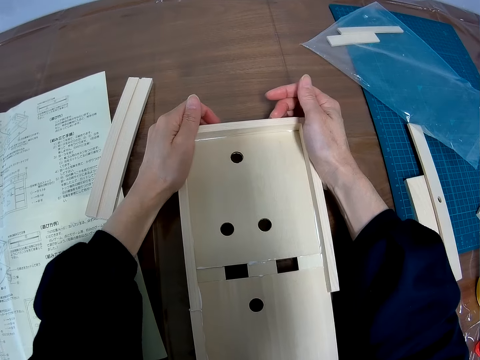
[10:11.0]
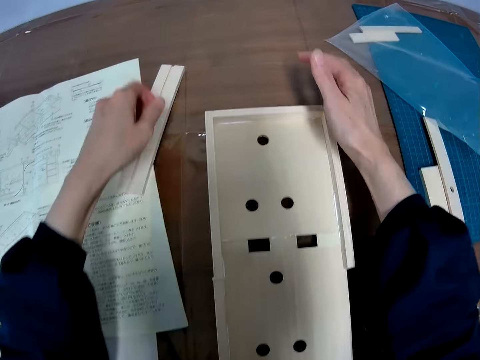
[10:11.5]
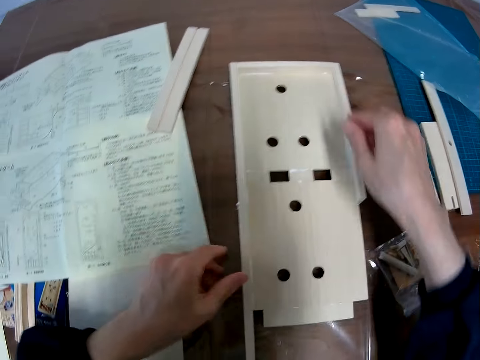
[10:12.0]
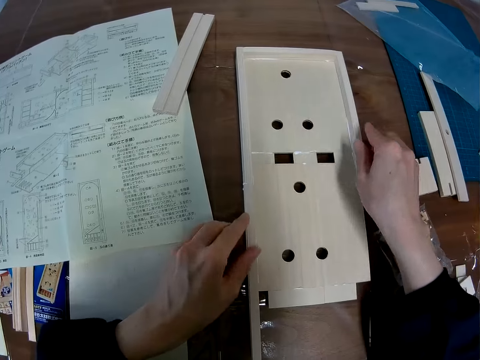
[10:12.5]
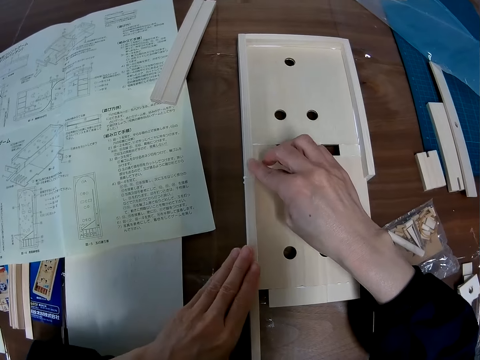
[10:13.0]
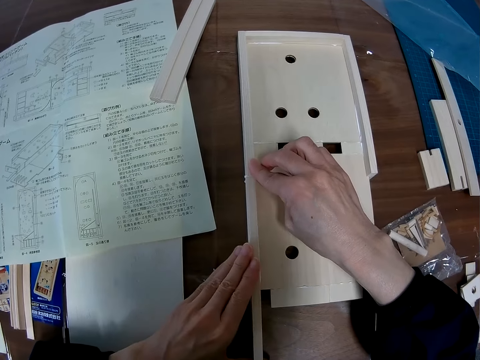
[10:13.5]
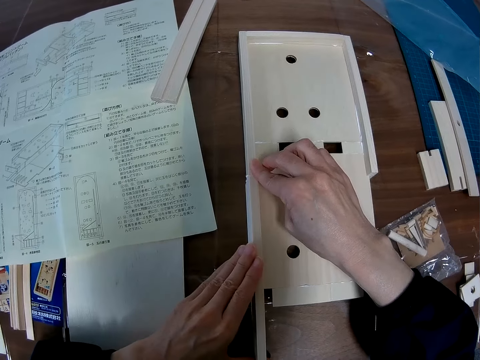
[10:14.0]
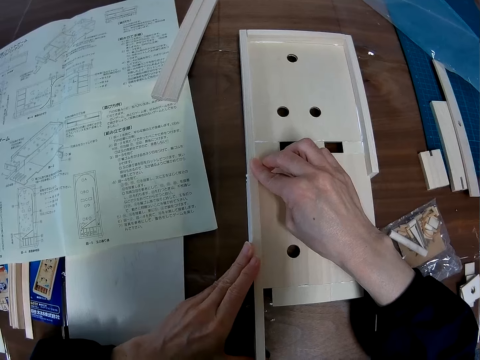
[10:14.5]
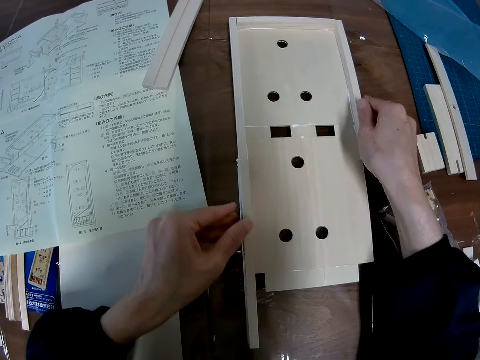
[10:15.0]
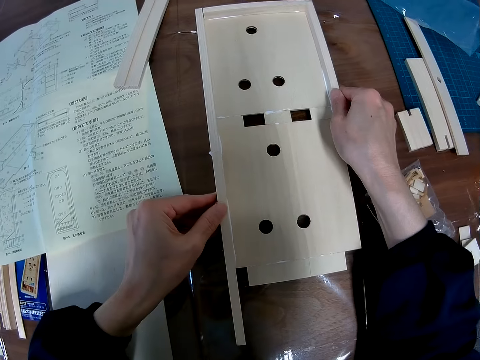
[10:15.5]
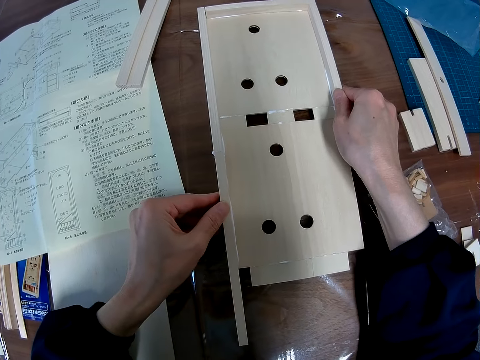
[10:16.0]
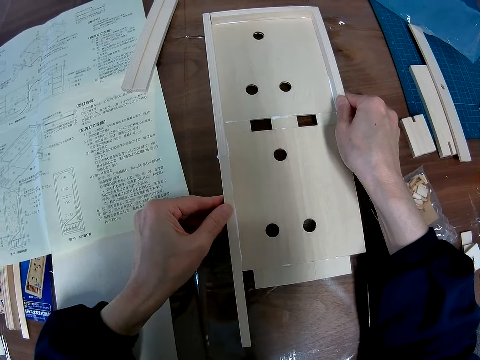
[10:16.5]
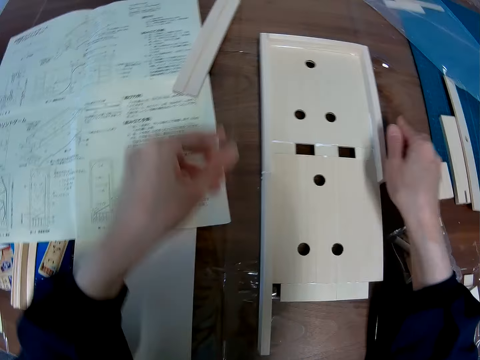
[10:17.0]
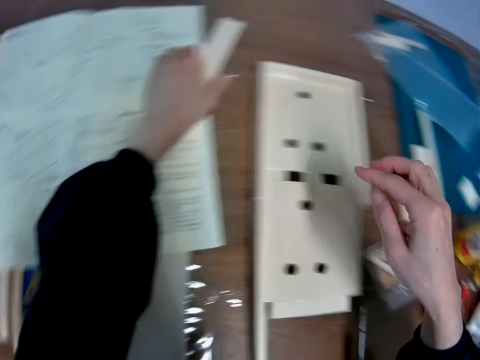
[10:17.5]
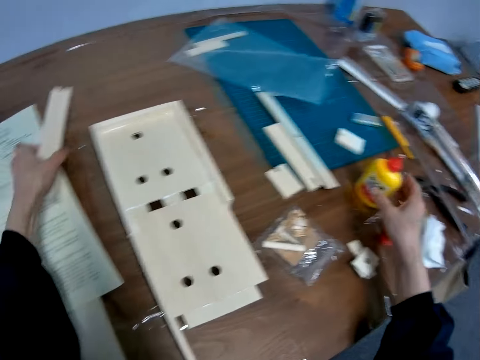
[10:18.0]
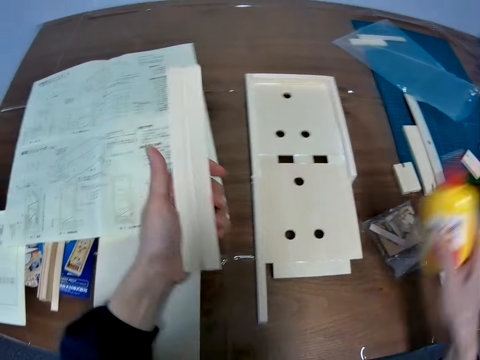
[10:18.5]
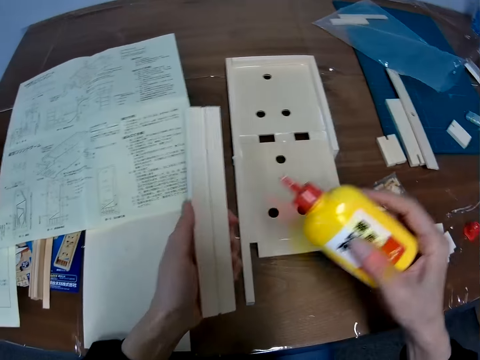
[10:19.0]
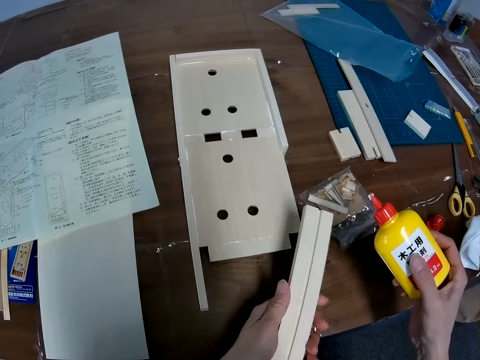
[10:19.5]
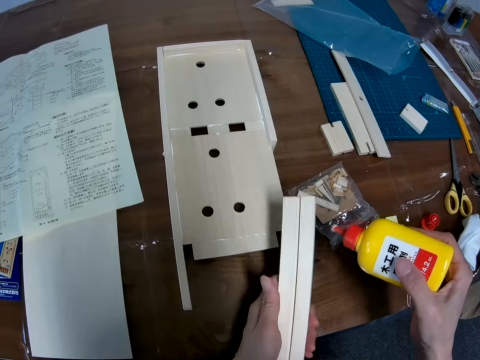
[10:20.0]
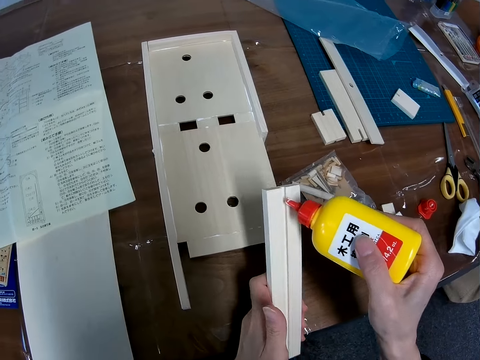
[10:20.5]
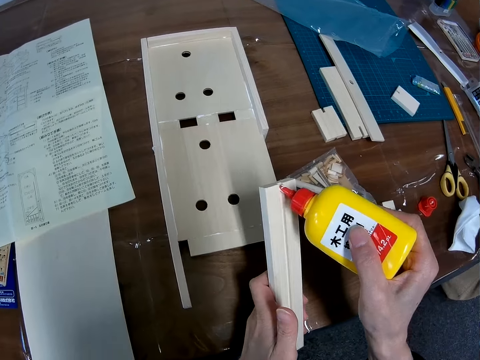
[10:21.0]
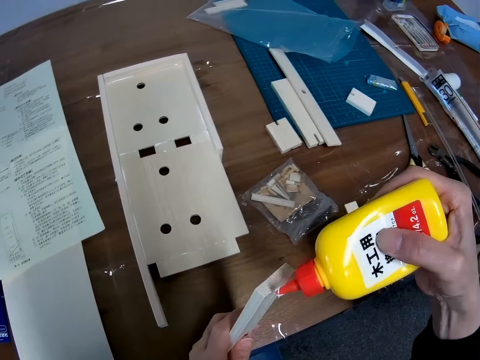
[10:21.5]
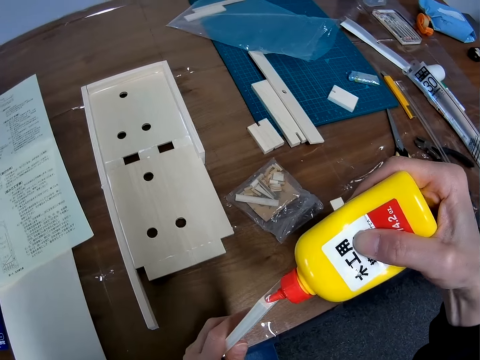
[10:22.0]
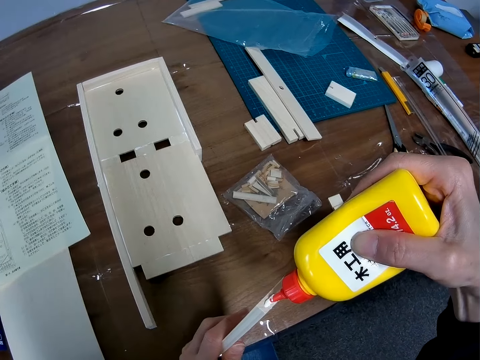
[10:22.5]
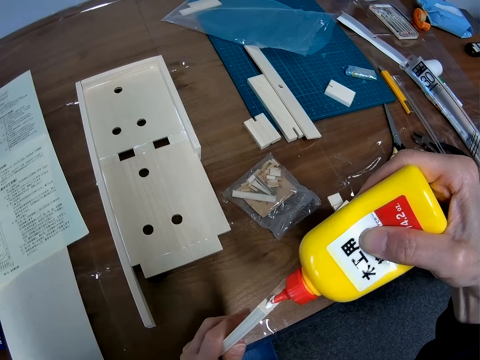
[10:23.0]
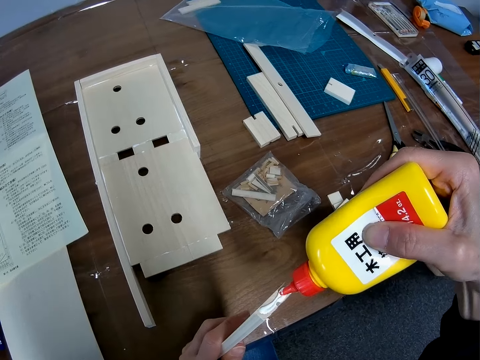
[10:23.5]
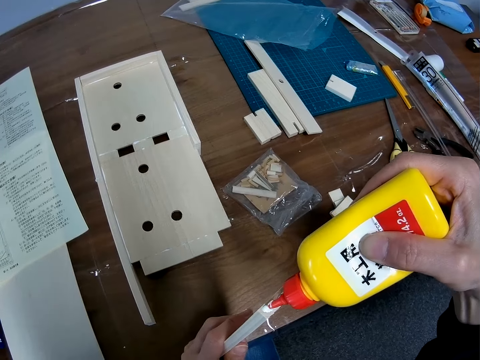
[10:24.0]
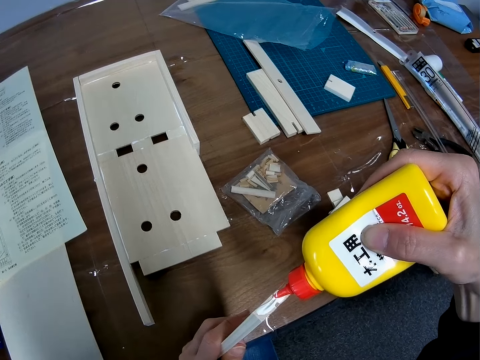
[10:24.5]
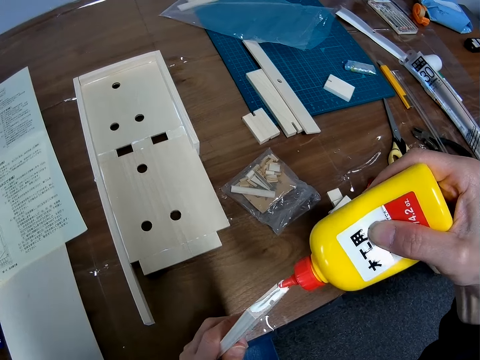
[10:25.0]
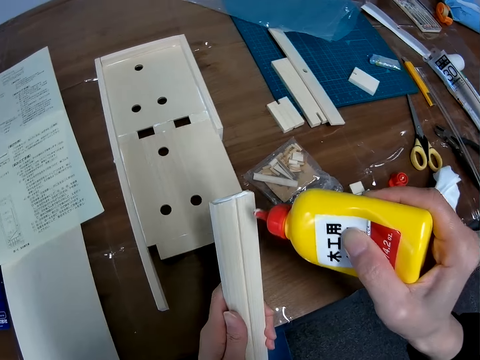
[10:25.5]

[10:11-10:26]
The camera wearer picks up the second piece from the table. They pick up the wood glue bottle from the table. They put wood glue on the second piece.

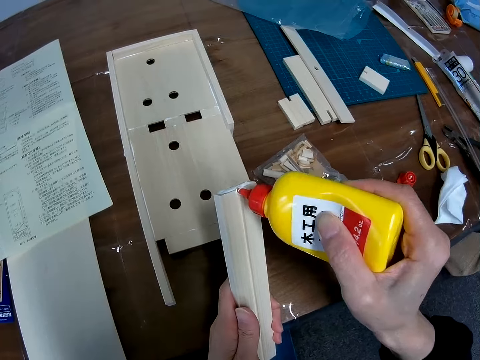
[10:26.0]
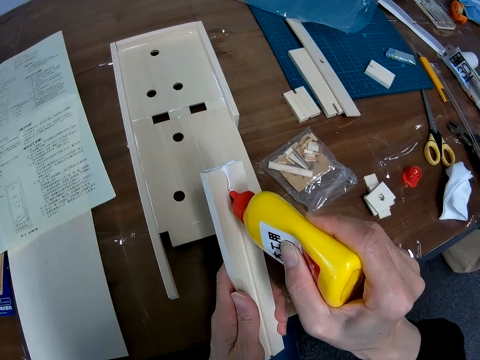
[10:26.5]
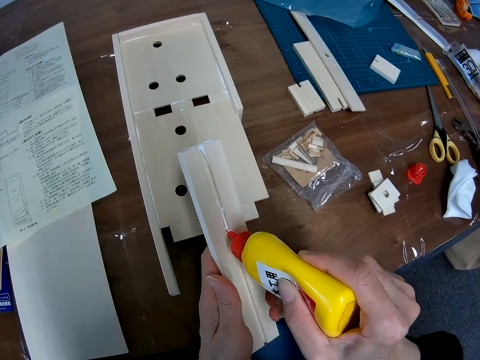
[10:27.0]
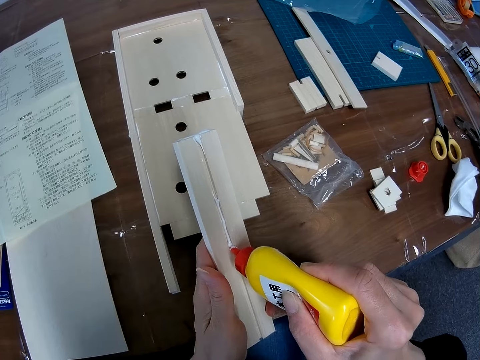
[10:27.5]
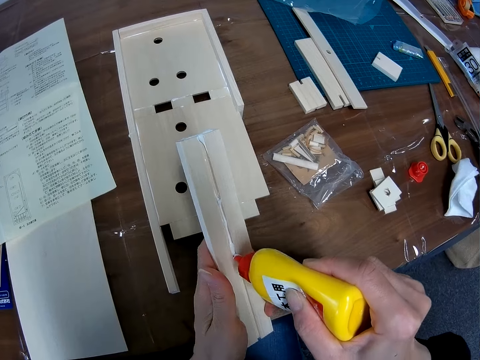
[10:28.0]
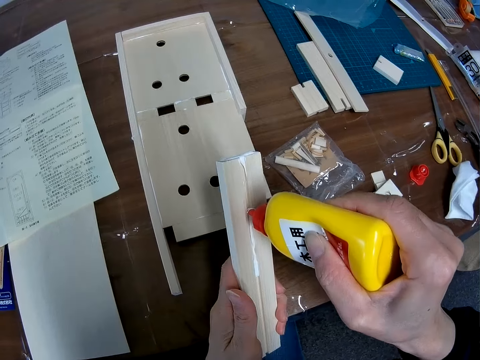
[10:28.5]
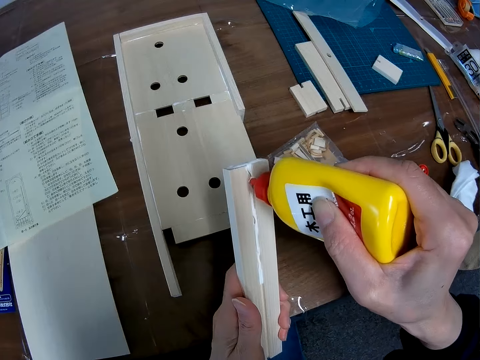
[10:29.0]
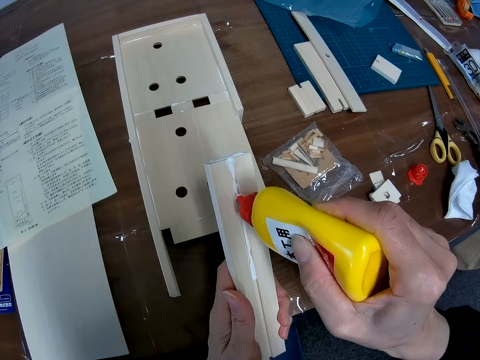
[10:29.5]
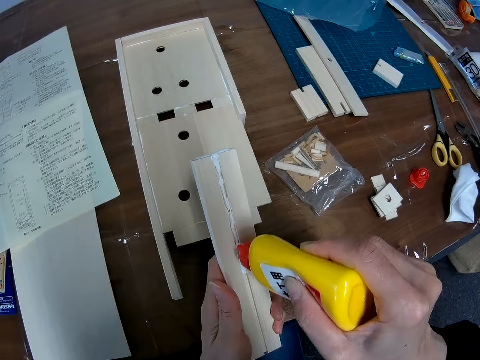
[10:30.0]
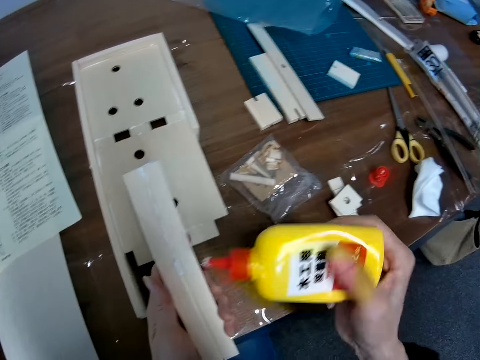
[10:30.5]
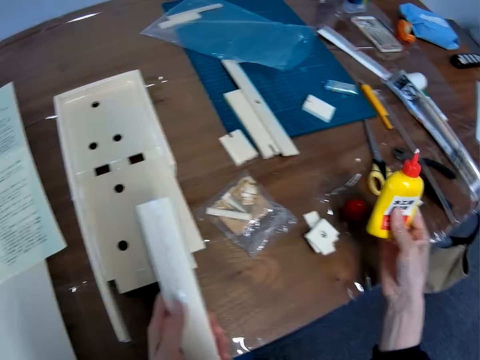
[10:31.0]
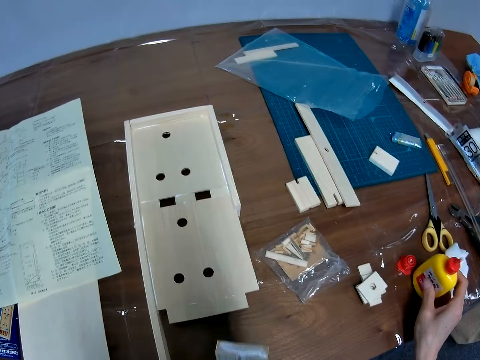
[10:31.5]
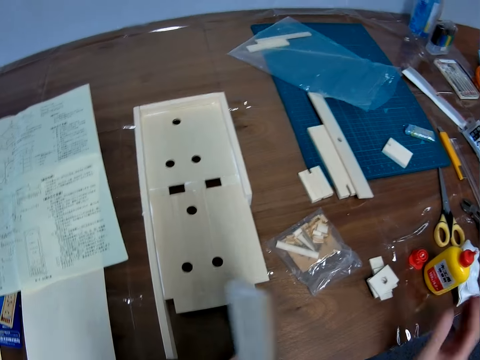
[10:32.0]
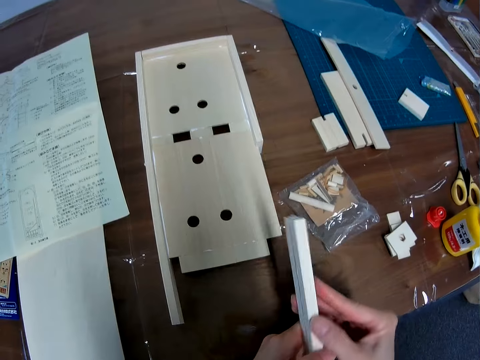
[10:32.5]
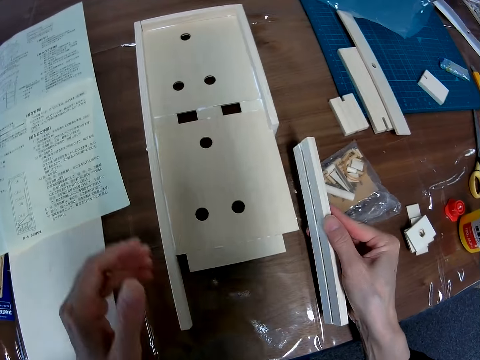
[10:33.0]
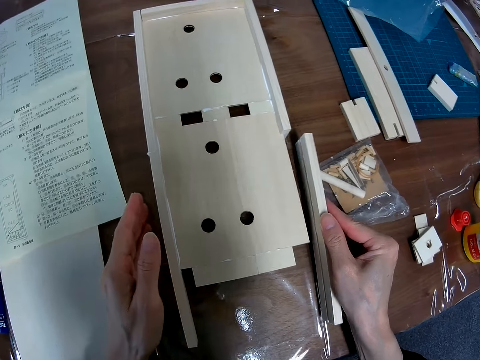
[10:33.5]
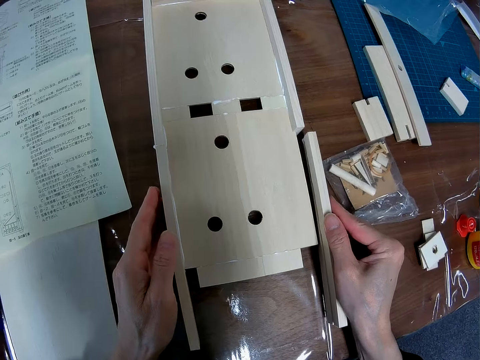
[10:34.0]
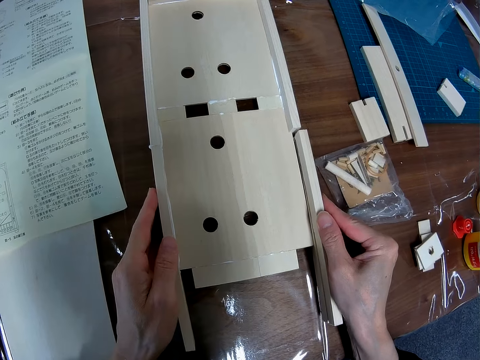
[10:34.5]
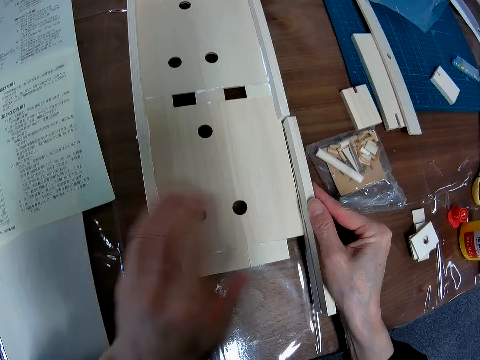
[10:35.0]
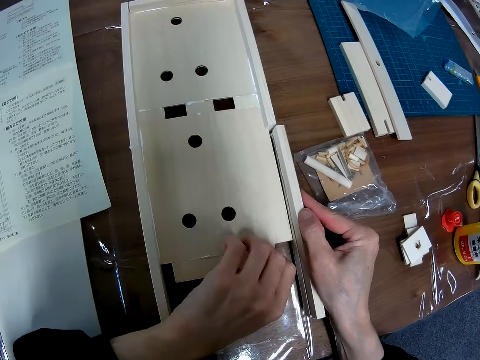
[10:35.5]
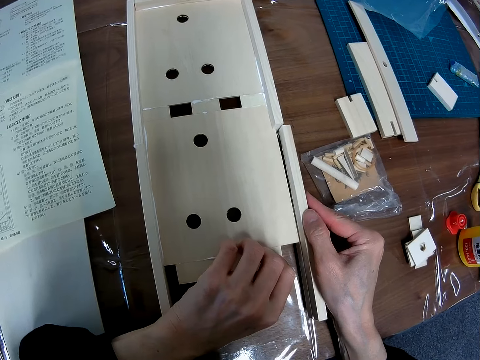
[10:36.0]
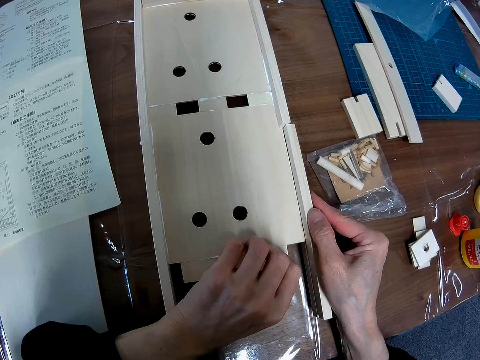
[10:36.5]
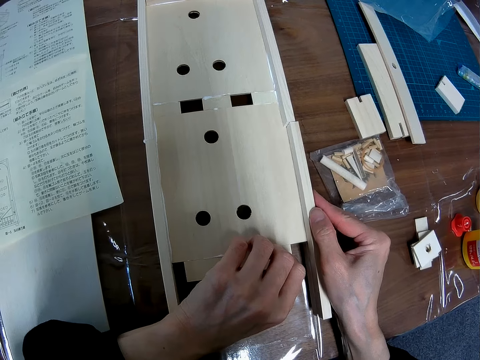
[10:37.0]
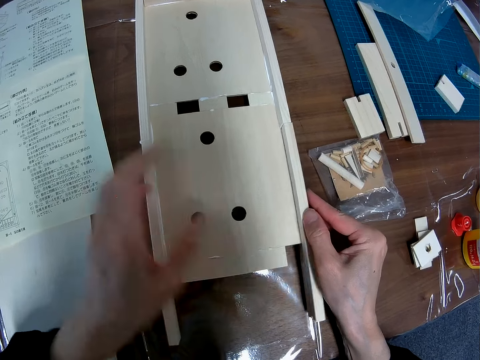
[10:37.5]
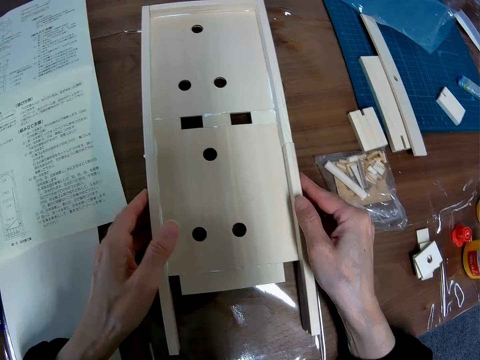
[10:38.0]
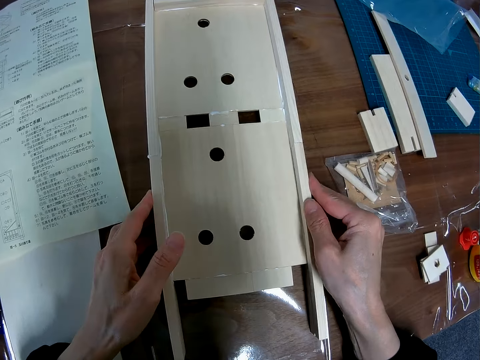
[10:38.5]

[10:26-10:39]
The camera wearer drops the wood glue bottle on the table. They join the second piece to the sheet.
